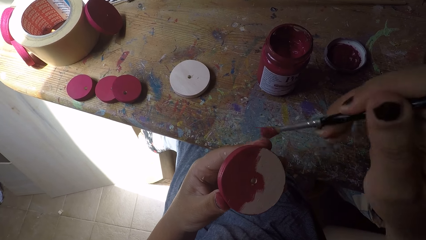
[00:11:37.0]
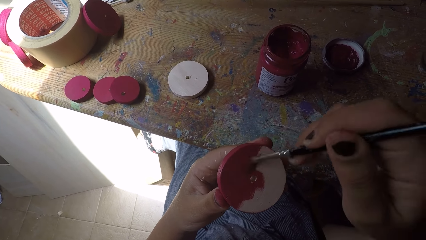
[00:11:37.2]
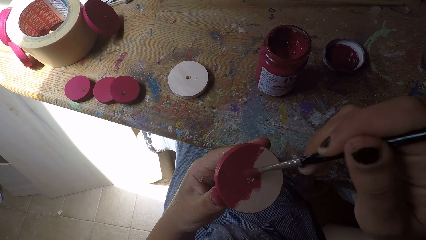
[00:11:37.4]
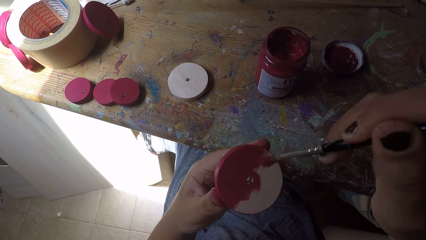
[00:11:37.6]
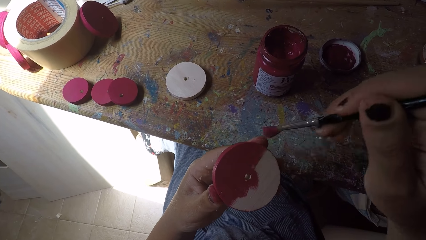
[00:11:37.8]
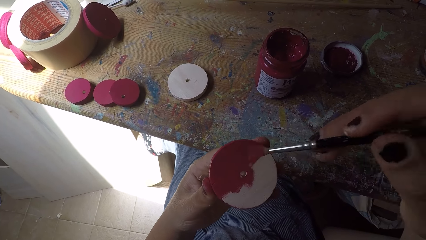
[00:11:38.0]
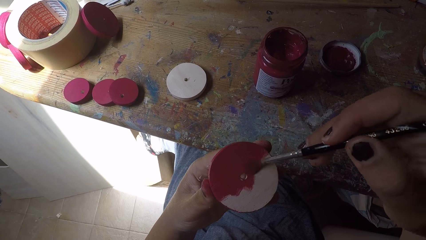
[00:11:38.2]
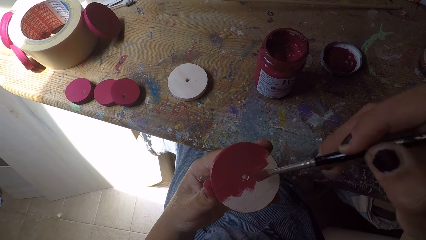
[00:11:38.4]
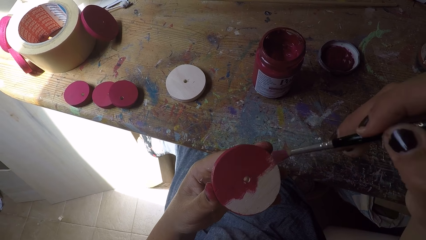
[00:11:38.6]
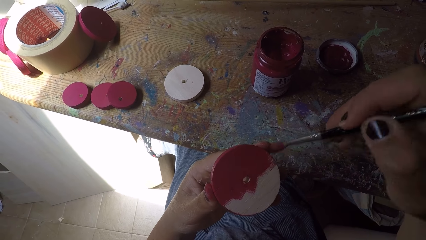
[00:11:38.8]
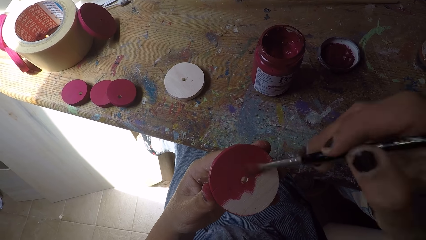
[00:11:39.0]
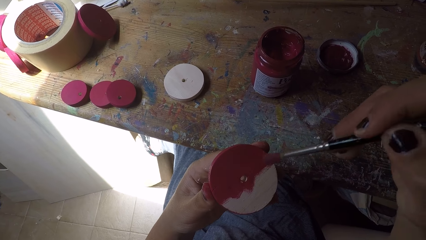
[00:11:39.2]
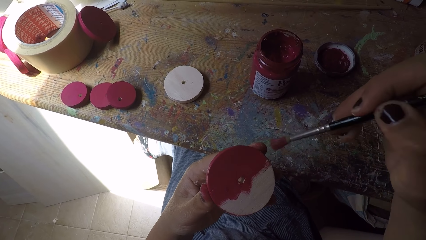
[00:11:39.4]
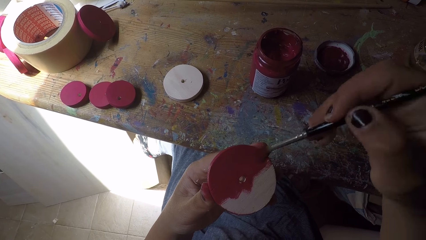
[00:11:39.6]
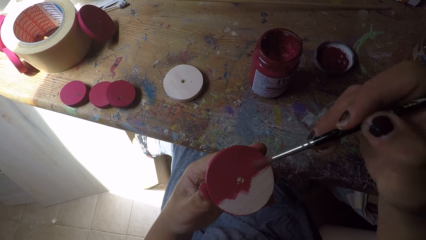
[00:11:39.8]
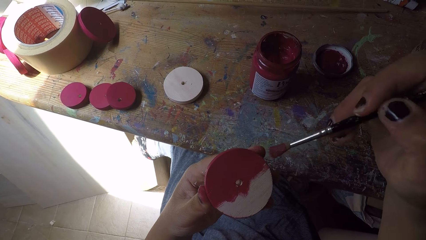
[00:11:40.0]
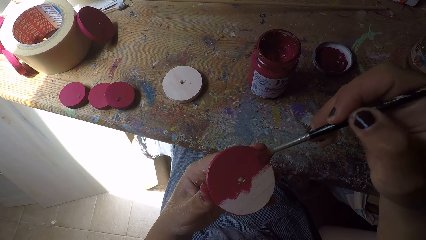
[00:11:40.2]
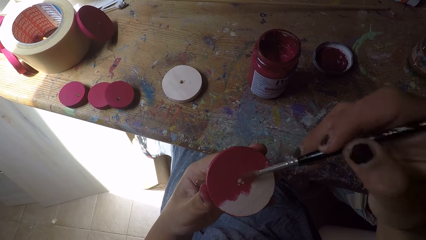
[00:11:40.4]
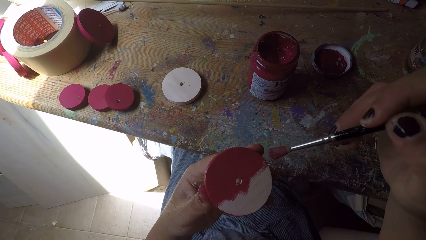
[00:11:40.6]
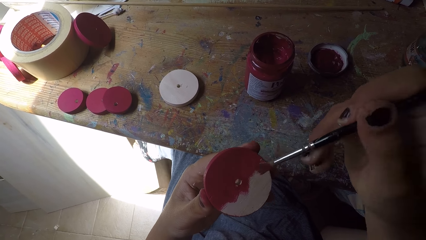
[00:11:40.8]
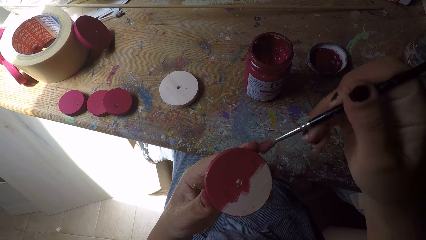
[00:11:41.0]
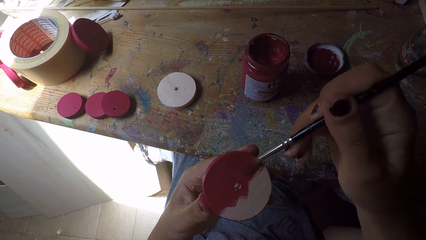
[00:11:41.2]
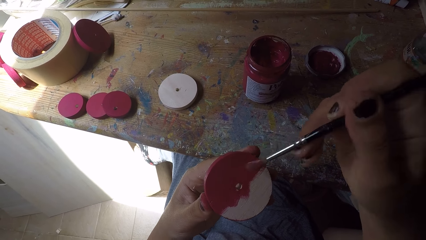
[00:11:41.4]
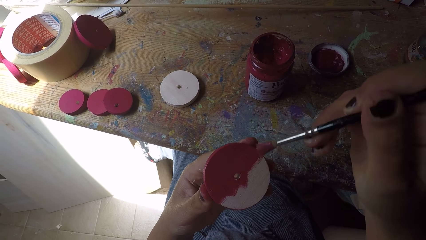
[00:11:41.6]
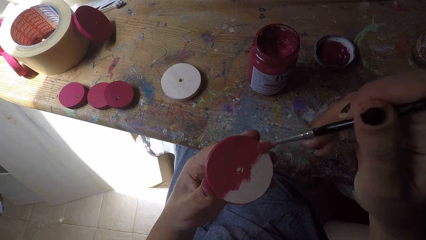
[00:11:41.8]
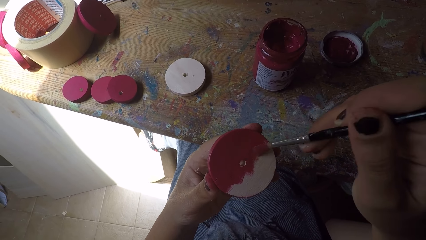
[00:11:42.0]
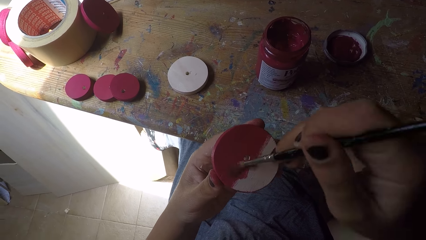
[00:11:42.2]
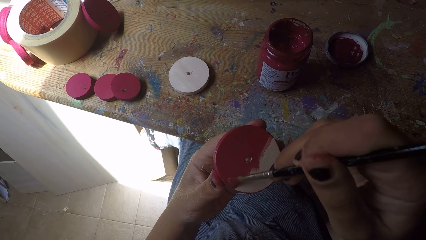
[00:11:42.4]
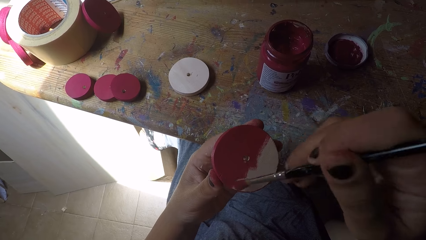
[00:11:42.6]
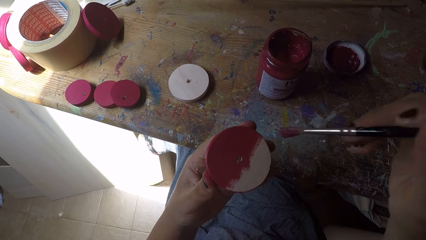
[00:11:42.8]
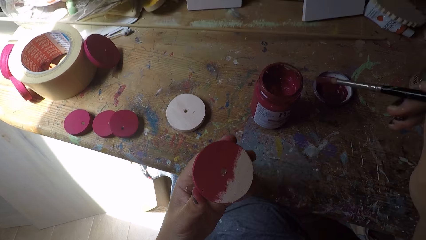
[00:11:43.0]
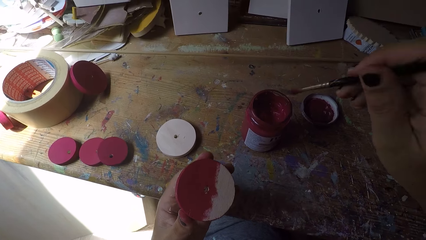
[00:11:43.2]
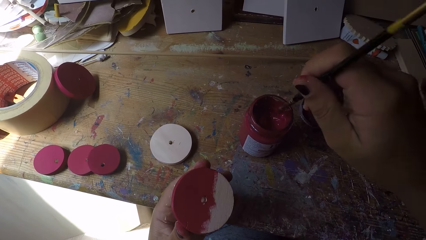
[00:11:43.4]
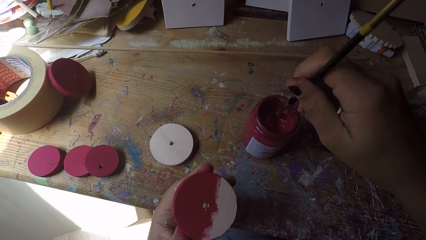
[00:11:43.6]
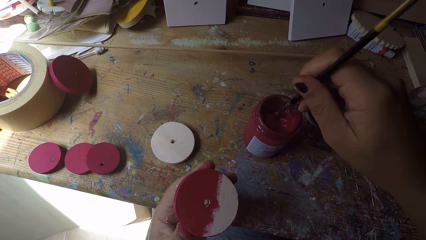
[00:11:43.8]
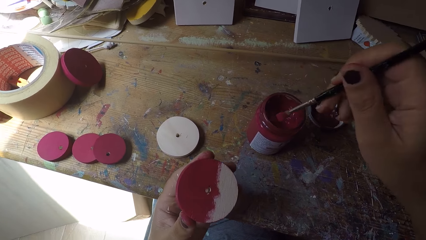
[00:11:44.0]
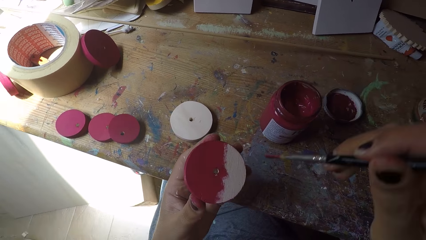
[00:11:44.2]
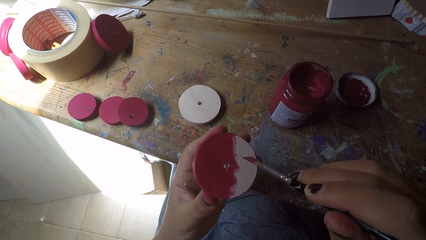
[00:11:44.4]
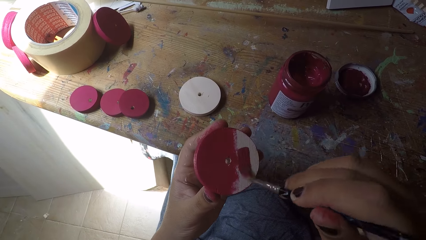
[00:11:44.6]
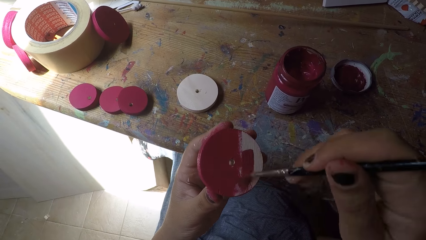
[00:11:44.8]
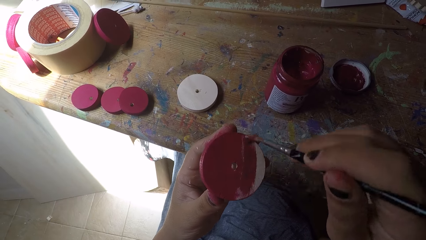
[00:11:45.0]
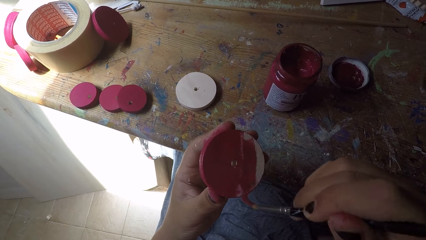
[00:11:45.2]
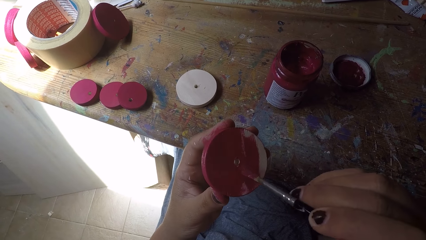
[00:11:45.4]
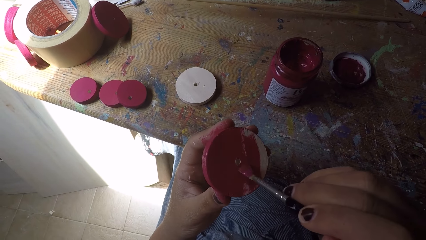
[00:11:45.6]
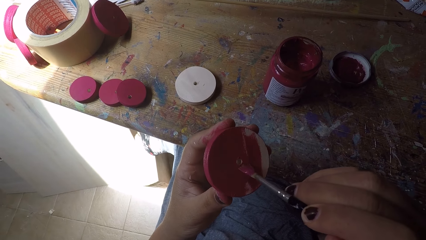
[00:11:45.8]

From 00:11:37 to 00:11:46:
The camera wearer scoops paint from the paint can with the paint brush in her right hand. She paints the wood ornament with the paint brush in her right hand.

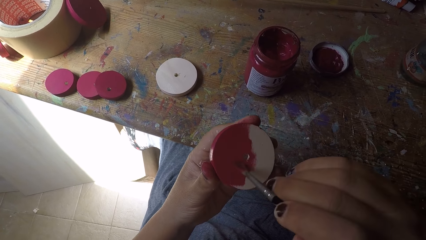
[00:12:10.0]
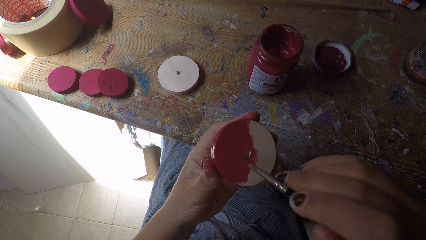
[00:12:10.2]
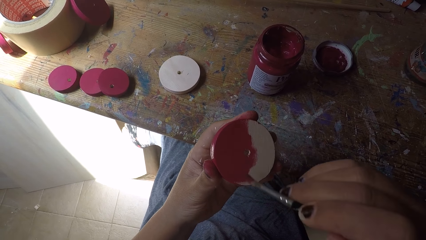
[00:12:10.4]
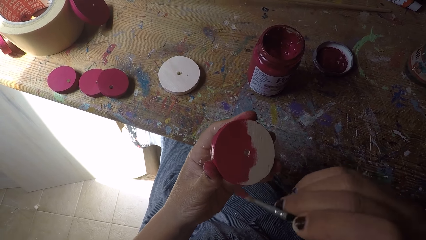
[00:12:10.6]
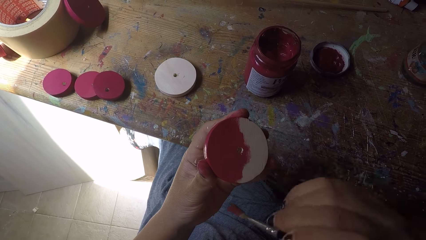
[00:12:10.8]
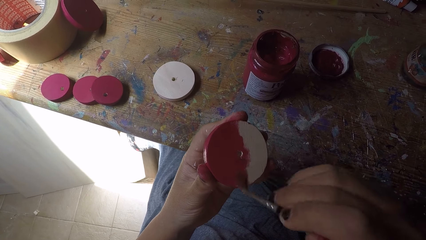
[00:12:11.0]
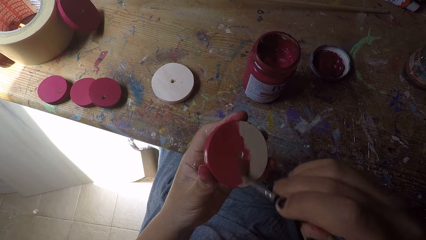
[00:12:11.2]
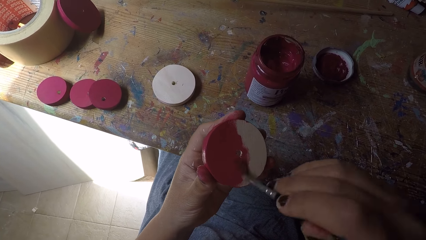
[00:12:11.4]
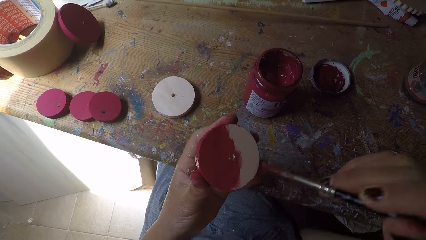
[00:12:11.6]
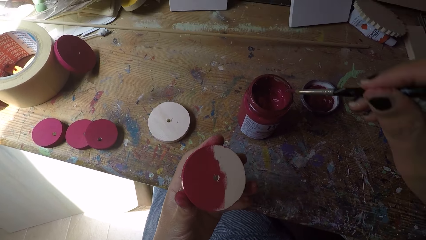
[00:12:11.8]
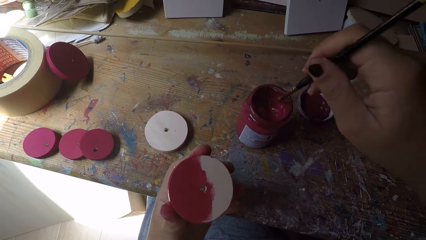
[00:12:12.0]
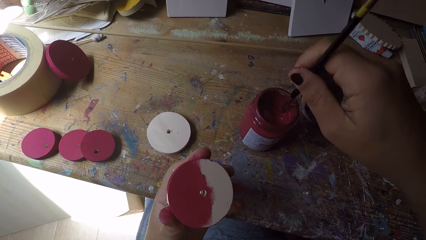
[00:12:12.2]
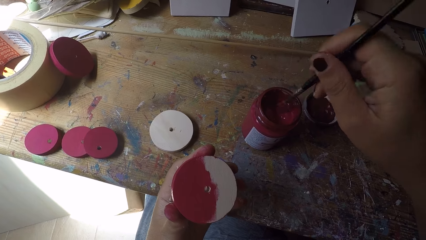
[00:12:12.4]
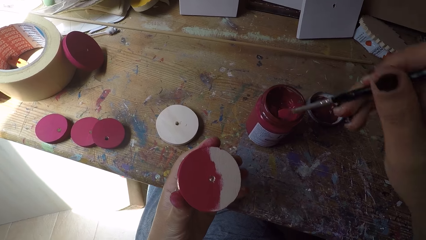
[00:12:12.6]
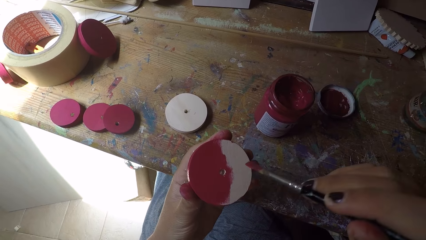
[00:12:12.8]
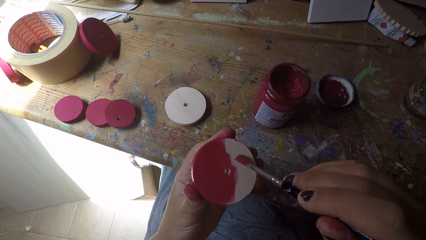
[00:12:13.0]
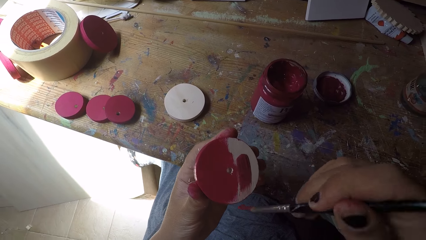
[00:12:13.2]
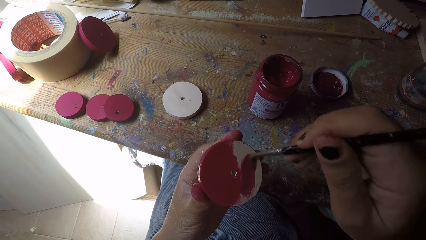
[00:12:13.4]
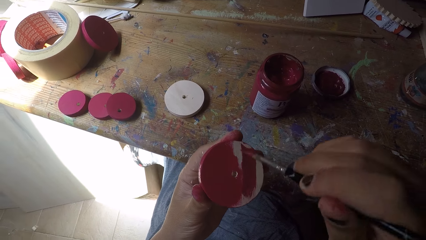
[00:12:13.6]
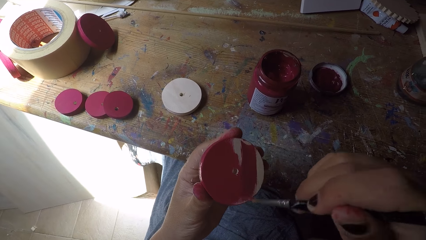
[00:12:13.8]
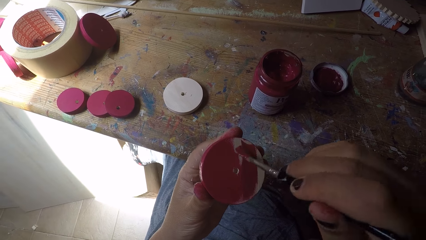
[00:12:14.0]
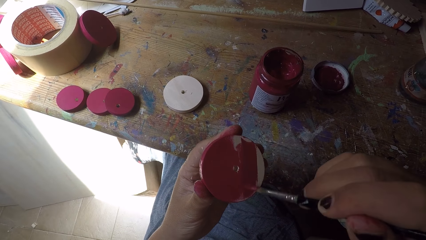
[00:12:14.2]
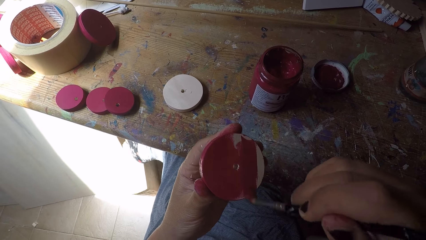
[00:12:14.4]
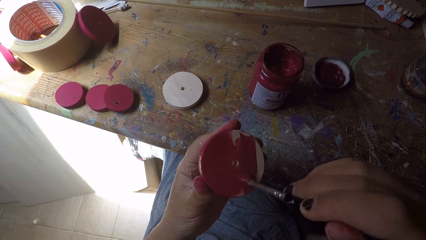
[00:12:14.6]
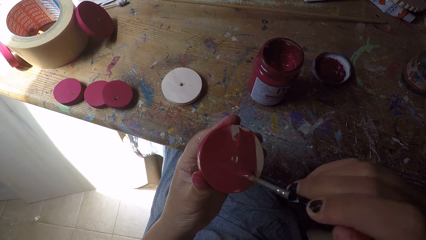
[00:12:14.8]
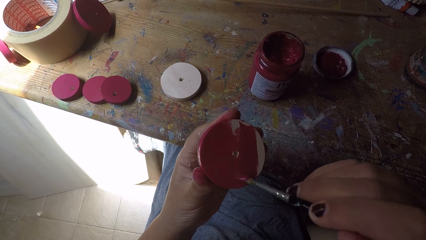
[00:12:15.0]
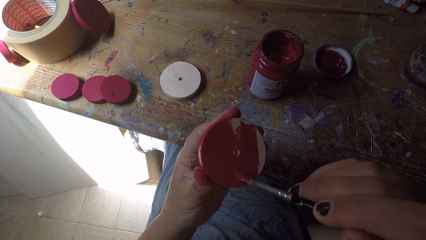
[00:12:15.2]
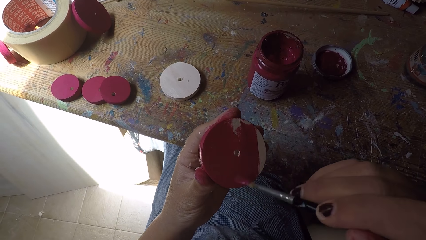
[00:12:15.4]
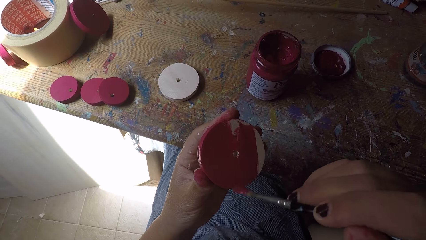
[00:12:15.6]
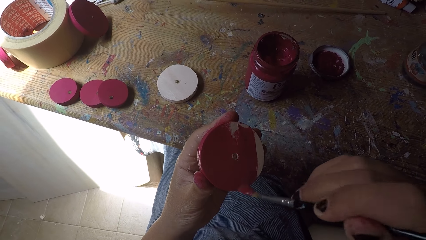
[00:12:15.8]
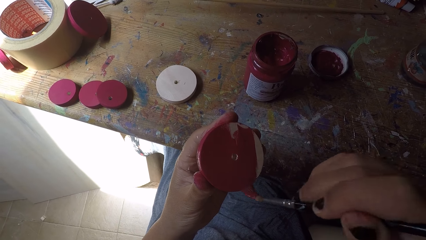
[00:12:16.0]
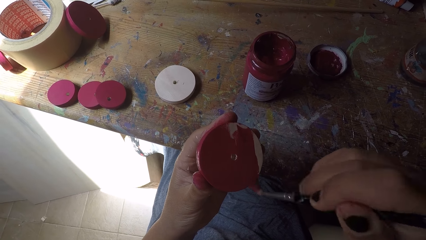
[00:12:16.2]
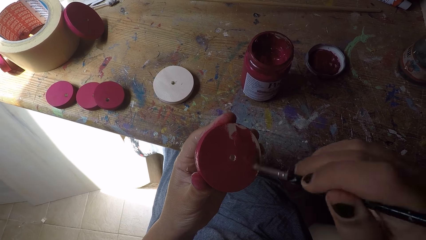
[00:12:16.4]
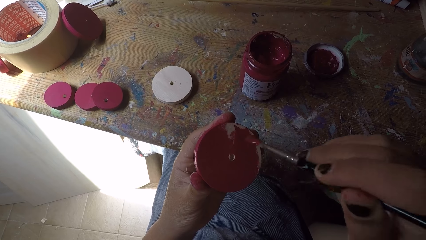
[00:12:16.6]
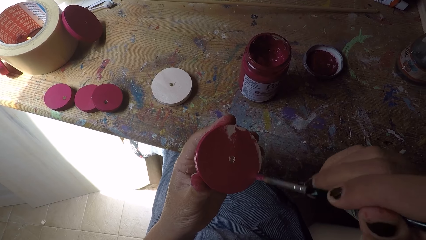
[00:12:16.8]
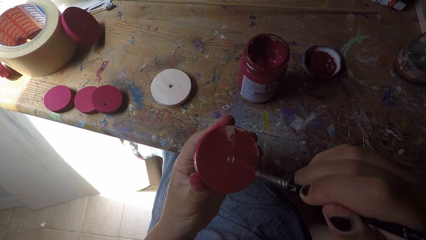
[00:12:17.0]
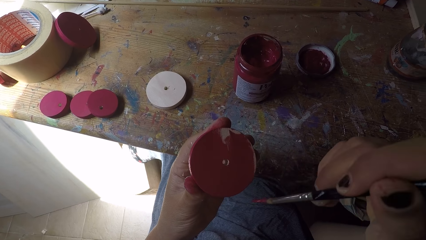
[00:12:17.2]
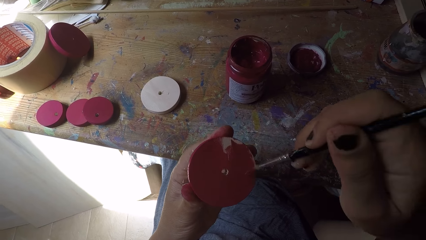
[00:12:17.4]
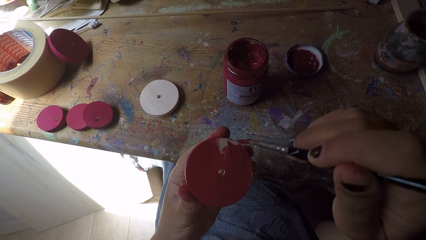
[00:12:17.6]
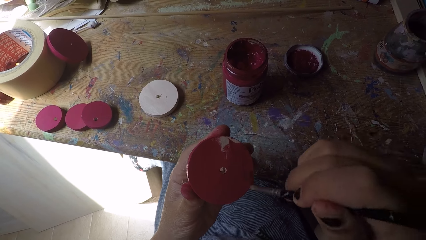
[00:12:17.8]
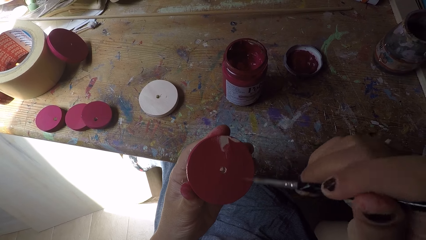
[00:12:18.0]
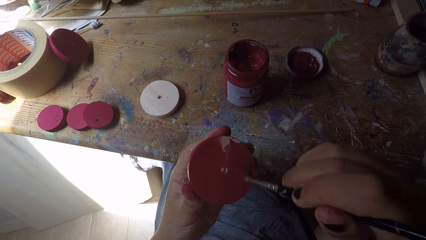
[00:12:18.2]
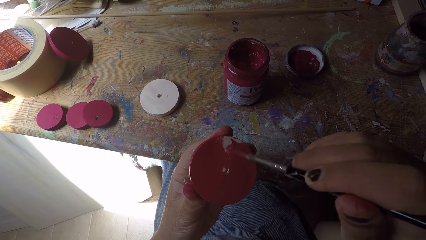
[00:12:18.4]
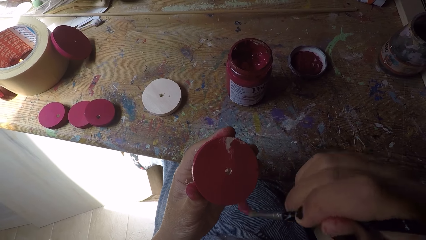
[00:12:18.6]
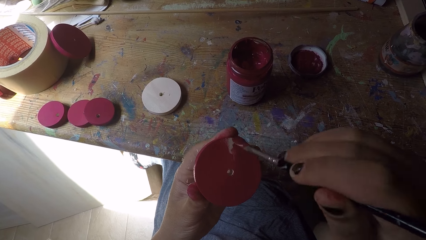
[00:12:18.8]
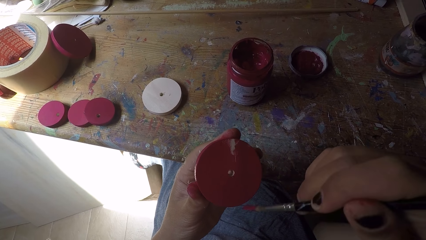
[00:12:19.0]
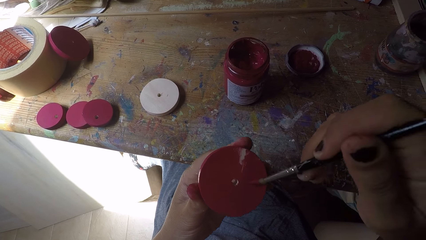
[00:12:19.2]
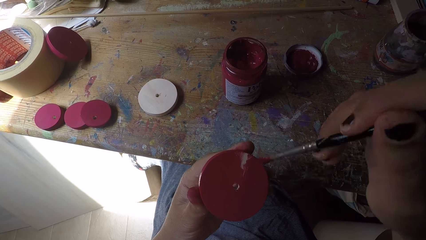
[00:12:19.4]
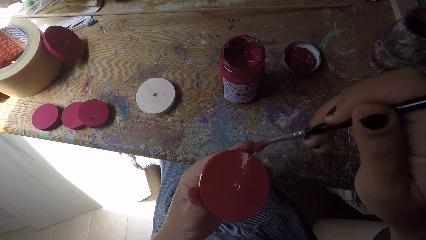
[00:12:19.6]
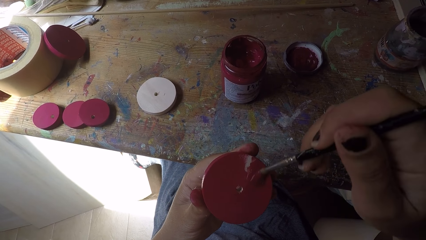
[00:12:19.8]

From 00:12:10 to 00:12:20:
The camera wearer scoops paint from the paint can with the paint brush in her right hand. She paints the wood ornament with the paint brush in her right hand.
